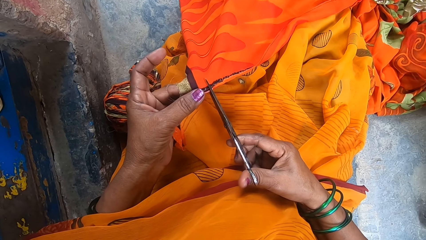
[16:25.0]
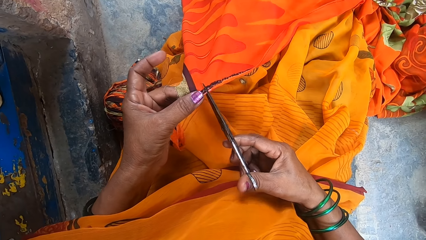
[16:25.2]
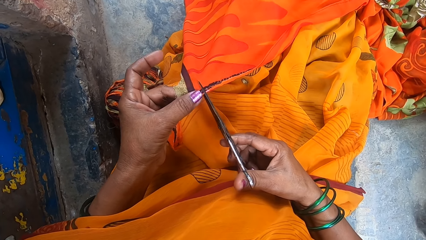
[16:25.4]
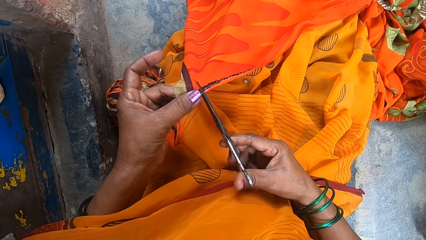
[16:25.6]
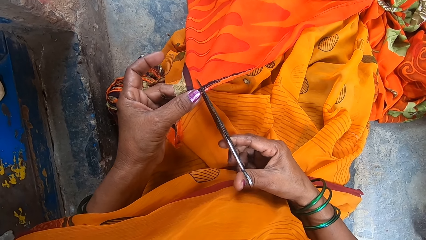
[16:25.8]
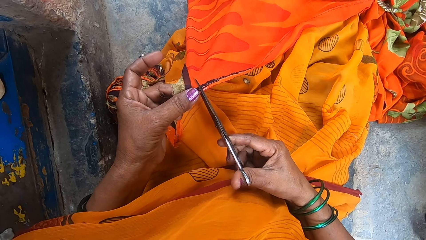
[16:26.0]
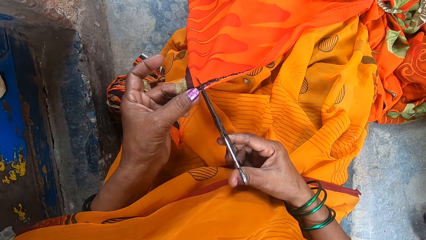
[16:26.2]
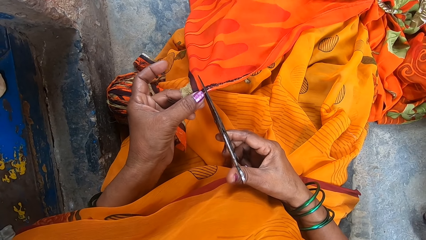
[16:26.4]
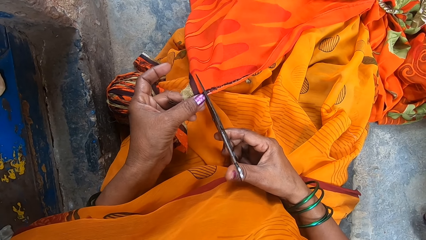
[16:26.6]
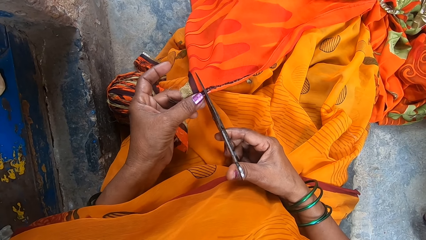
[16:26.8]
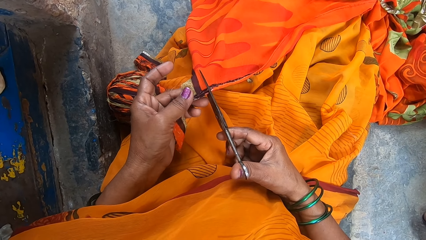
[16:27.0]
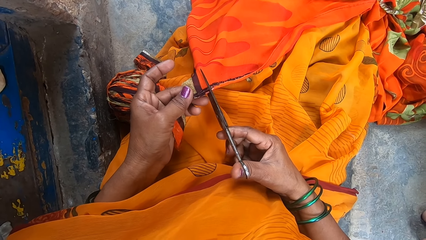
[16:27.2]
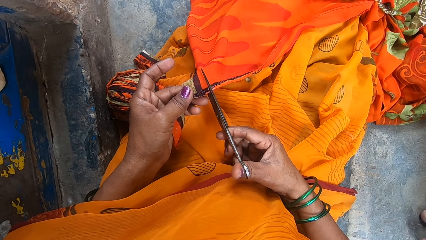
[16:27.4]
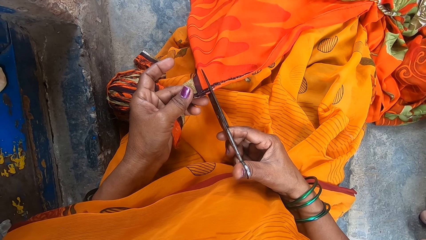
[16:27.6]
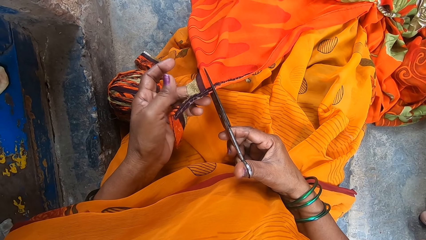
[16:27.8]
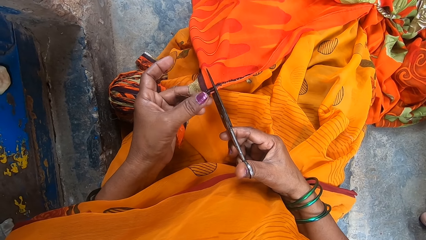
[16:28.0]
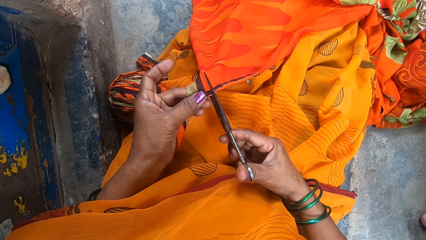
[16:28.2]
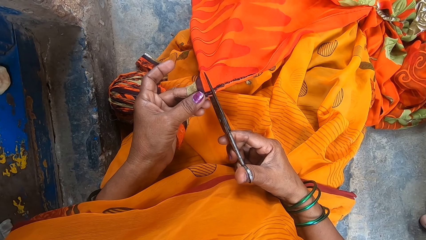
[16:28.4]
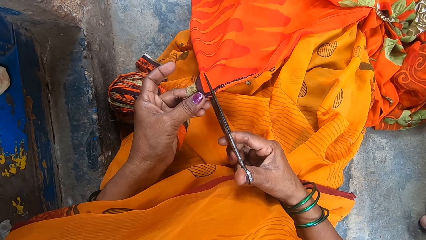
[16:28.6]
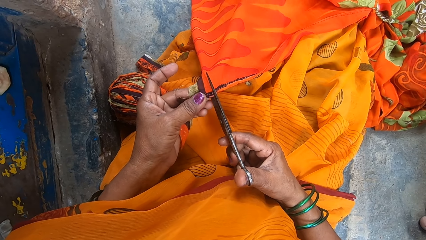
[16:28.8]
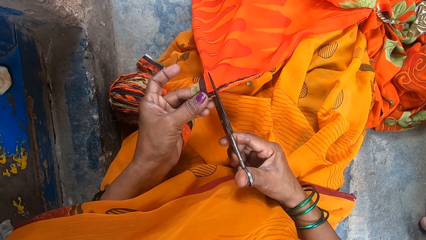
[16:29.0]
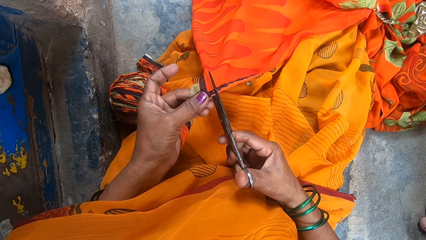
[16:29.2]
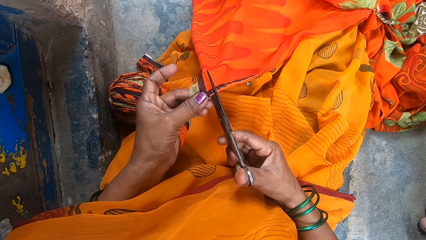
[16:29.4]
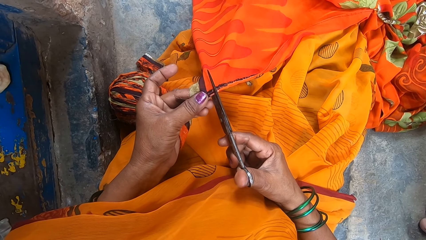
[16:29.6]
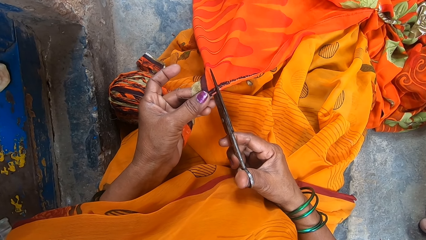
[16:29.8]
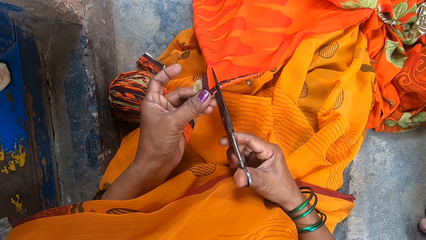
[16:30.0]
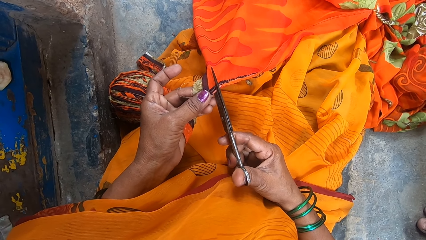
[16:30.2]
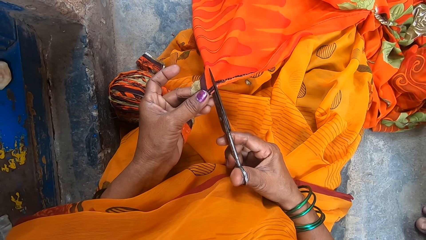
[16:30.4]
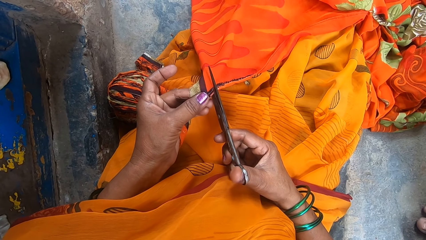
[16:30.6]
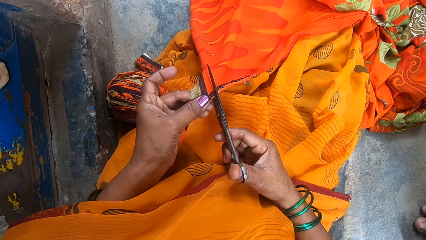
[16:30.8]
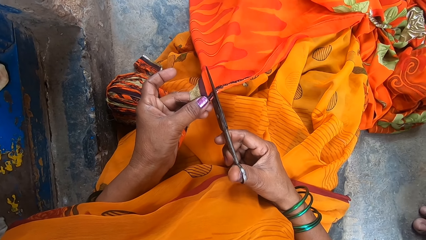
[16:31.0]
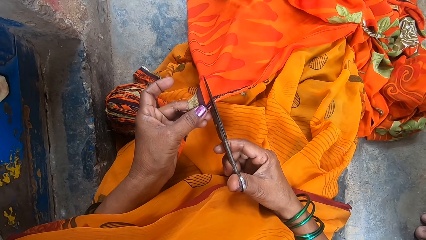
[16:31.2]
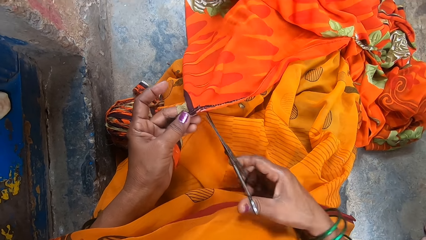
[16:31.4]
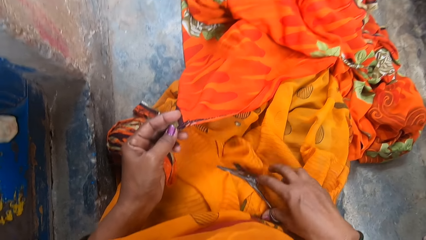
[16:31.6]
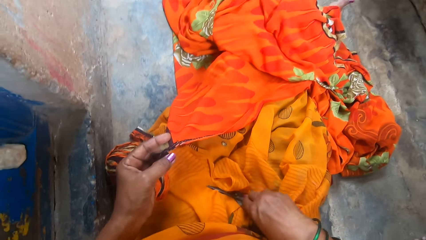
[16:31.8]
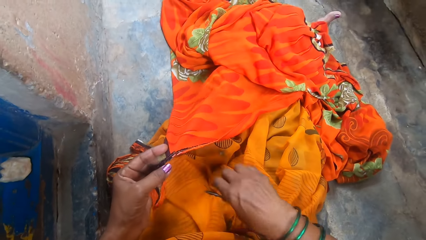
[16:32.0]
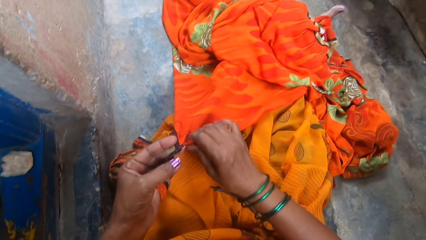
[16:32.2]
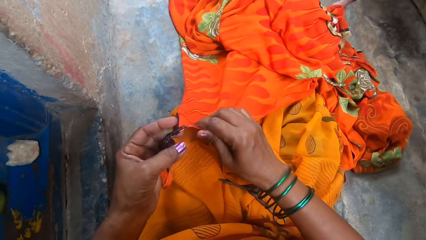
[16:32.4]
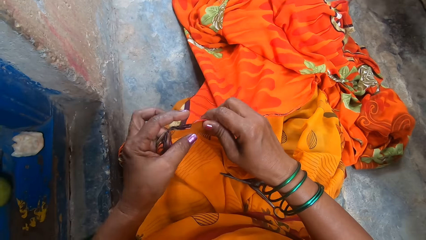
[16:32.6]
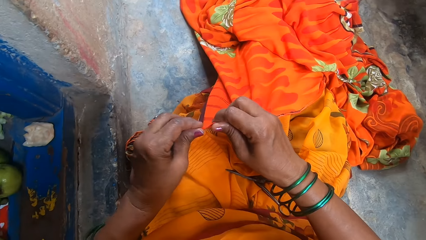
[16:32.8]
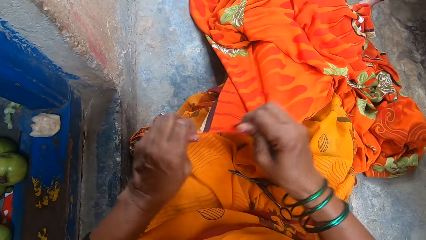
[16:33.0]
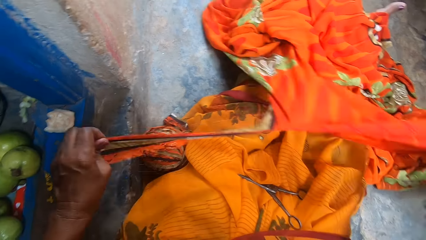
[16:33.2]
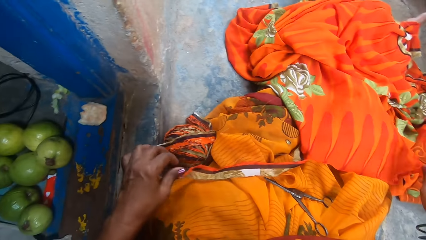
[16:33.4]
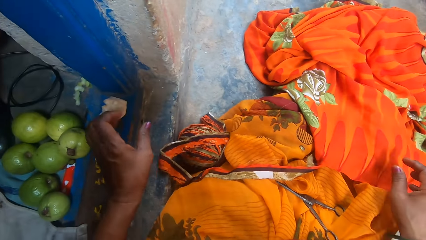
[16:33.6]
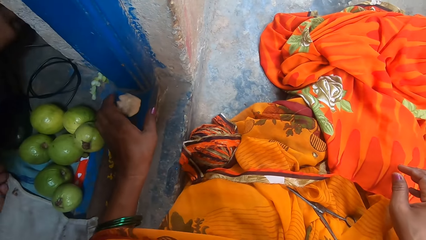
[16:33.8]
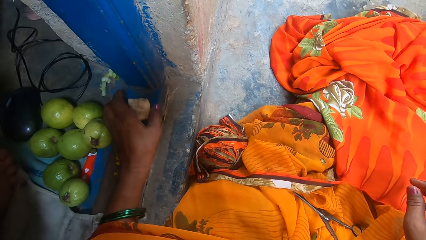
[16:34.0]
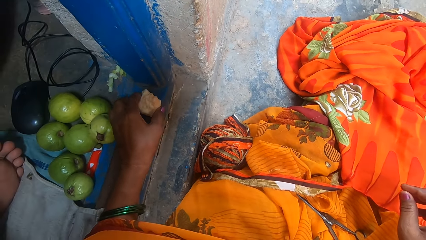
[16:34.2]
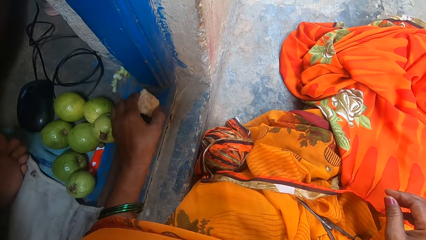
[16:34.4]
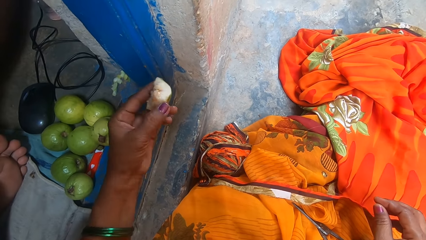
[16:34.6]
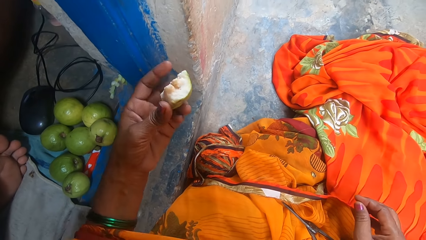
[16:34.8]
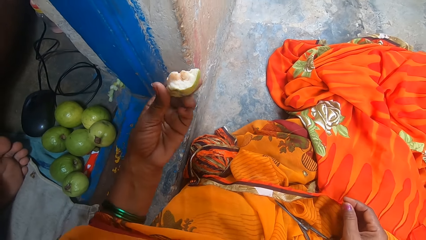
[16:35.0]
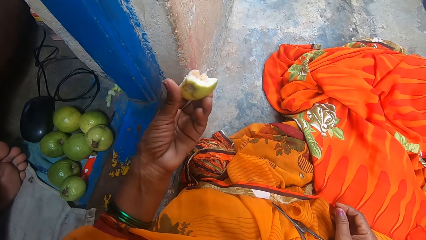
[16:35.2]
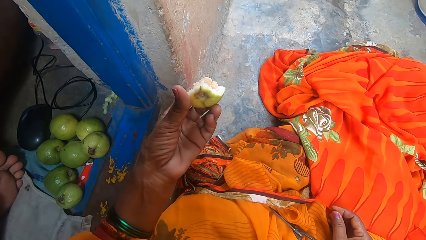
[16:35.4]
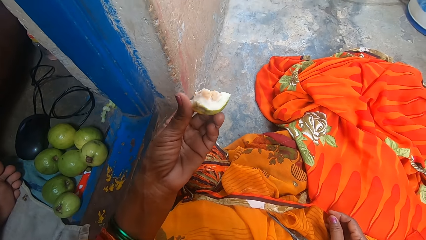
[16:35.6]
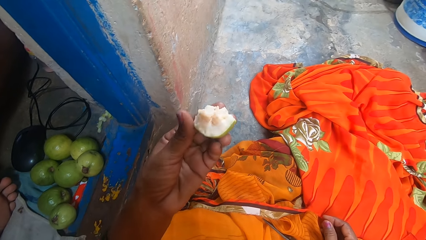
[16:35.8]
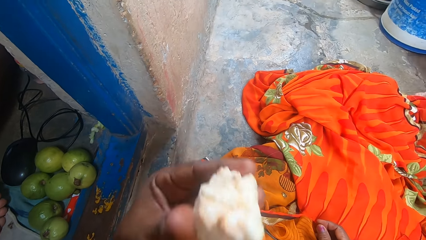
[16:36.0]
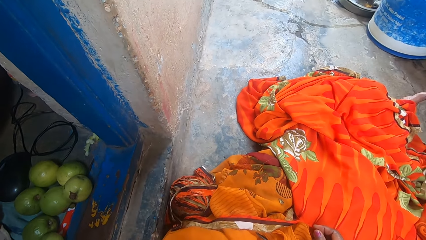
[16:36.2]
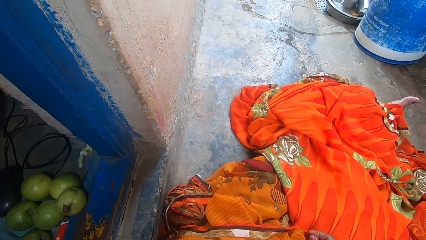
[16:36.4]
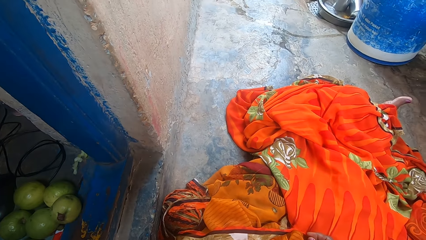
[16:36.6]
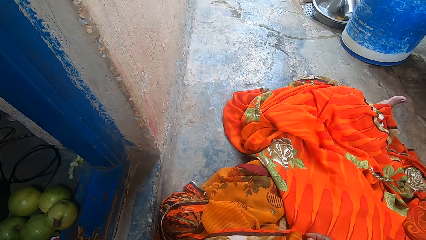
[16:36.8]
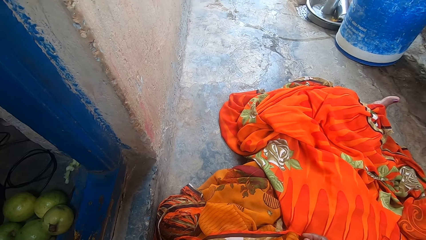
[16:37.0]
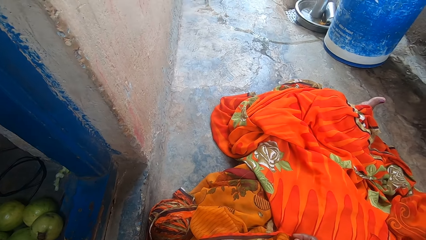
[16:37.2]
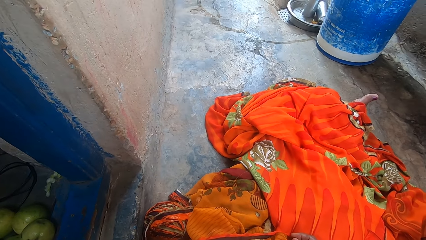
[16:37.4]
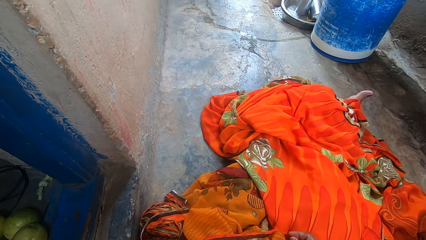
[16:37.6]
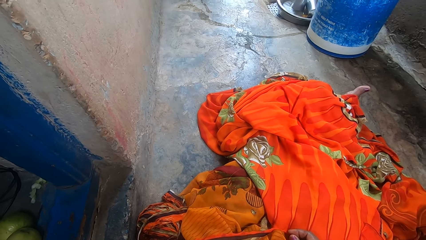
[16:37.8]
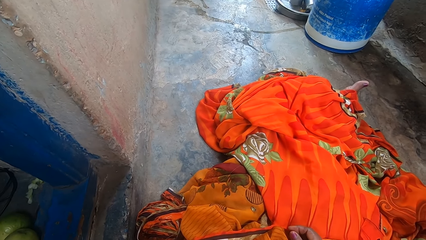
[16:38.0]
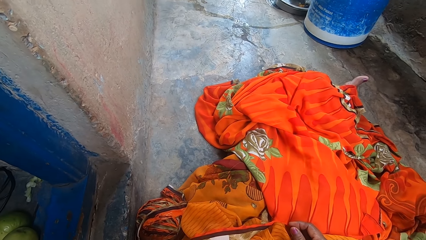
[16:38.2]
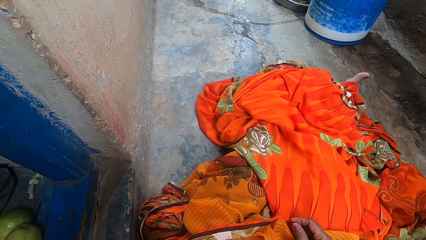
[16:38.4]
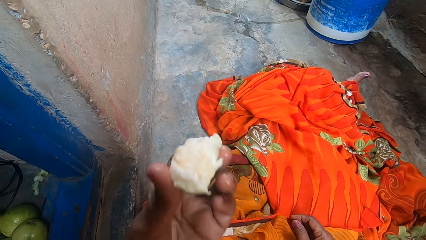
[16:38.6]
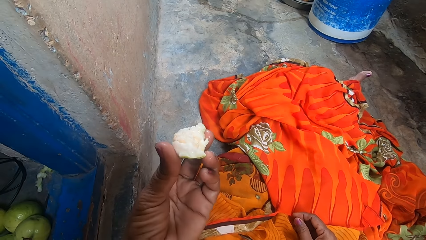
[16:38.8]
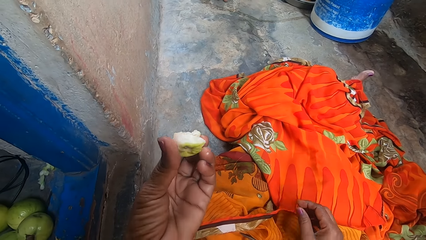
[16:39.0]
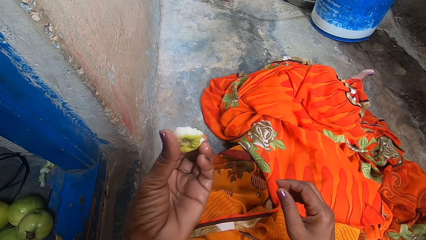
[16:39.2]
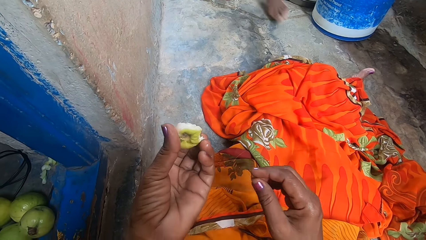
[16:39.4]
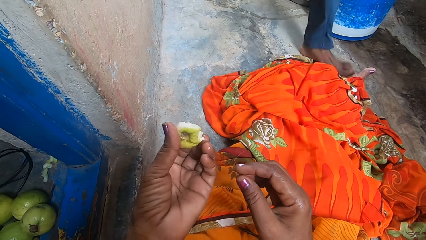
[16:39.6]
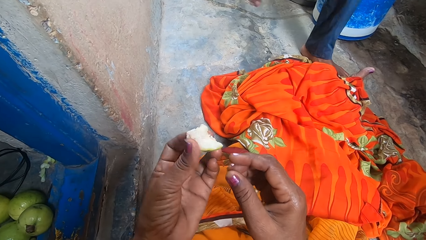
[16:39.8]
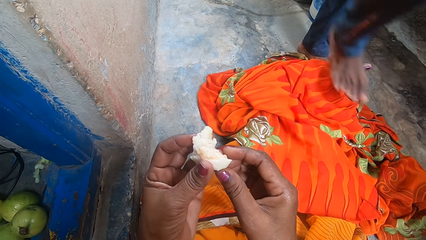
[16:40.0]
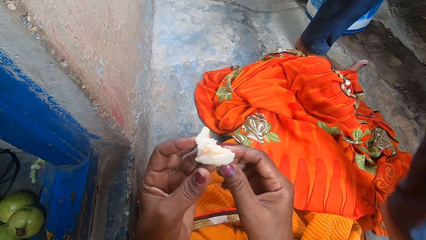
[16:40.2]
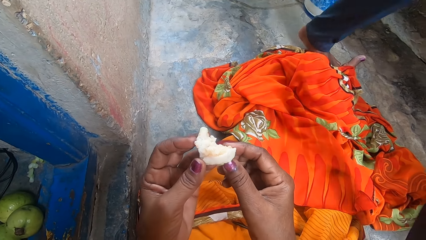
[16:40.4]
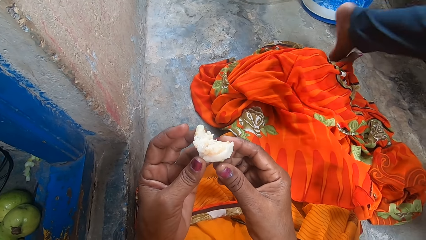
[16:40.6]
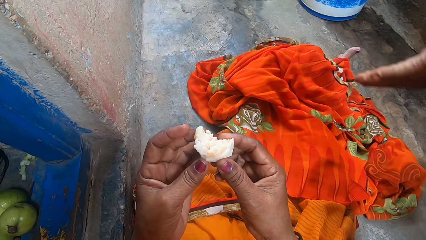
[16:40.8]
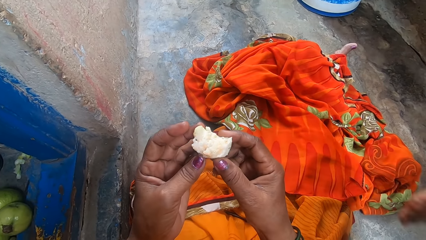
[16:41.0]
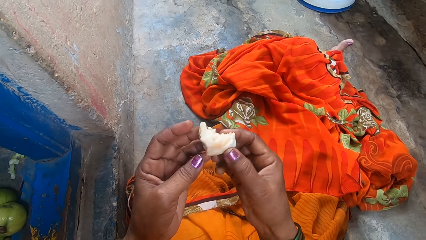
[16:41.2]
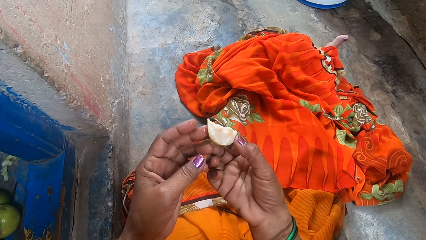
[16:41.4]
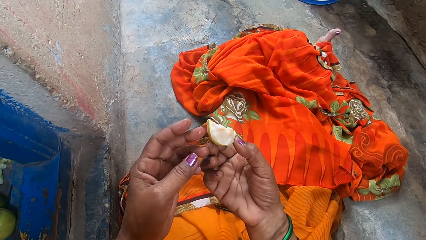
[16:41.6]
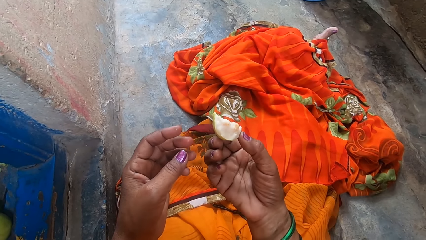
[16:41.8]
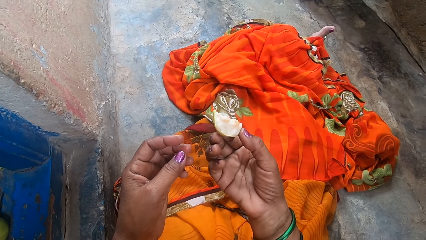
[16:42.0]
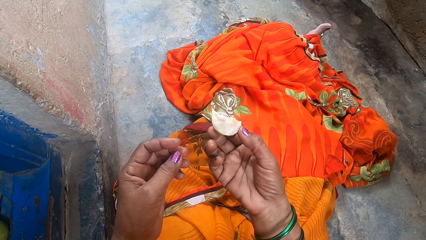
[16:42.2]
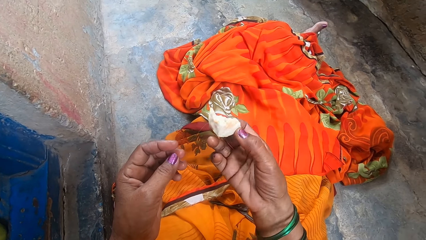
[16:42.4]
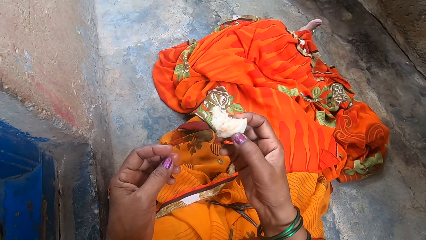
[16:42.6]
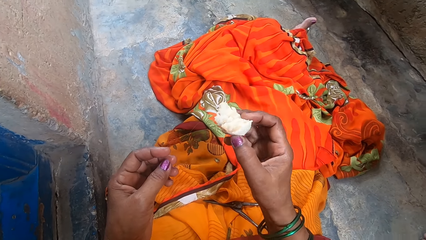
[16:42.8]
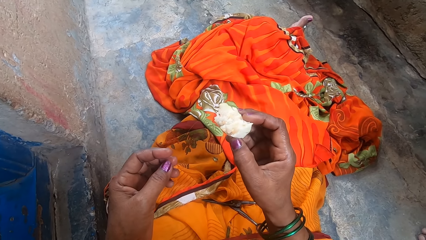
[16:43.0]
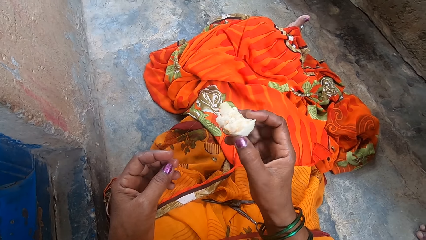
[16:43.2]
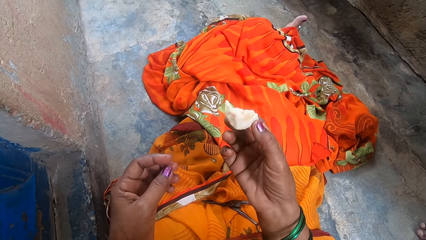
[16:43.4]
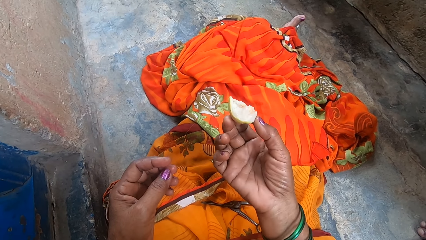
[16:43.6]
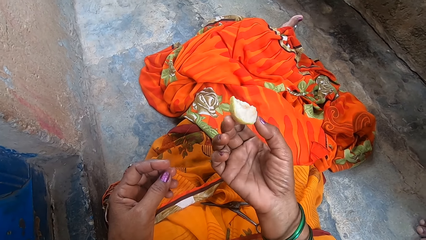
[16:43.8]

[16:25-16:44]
The camera wearer cuts the cloth. They drop the scissors. They tear the cloth with hands. They take the guava, look at the guava and eat the guava. They look at the guava.
